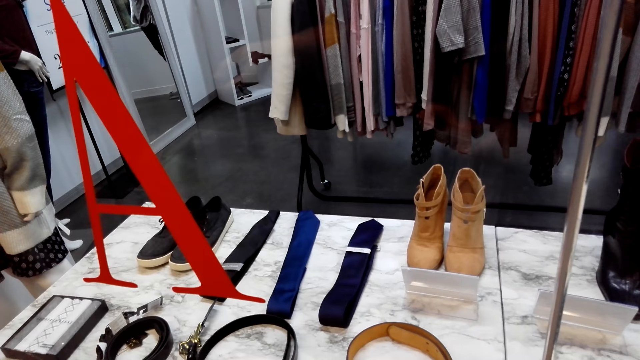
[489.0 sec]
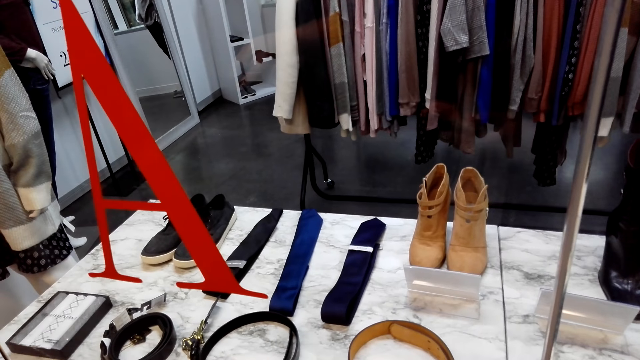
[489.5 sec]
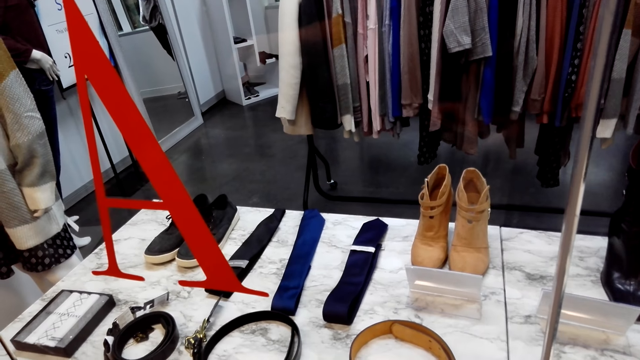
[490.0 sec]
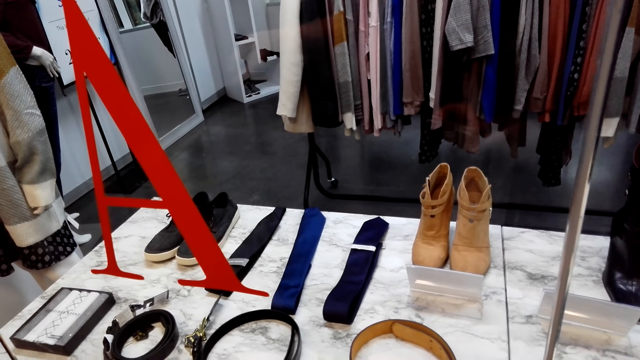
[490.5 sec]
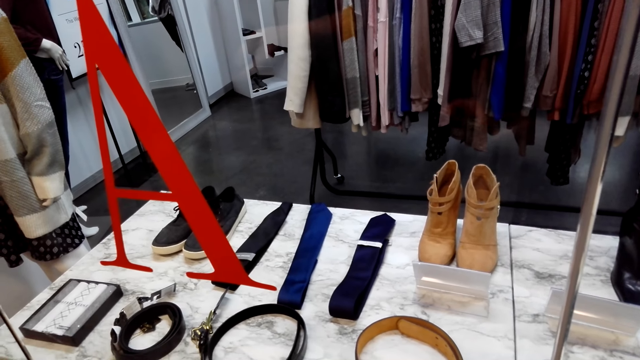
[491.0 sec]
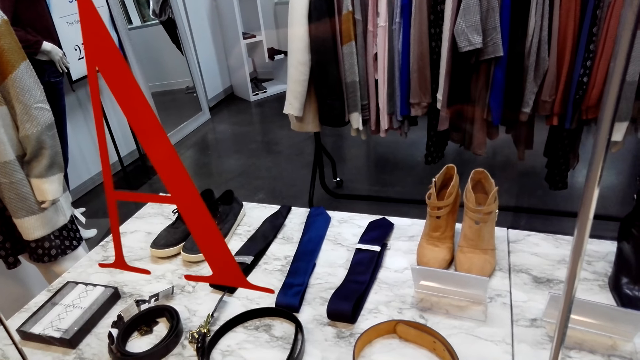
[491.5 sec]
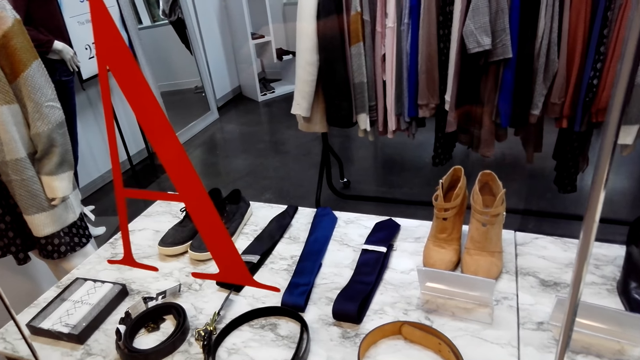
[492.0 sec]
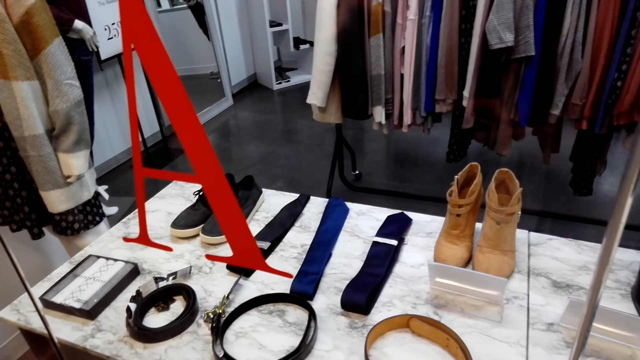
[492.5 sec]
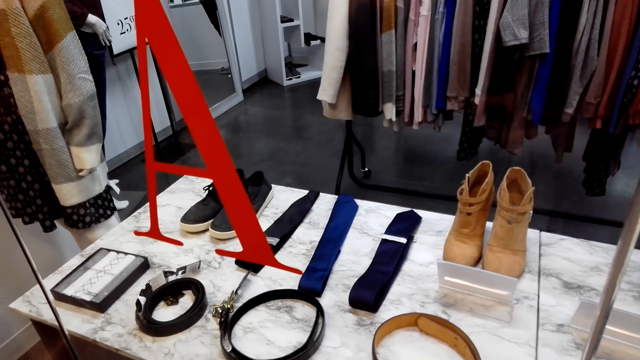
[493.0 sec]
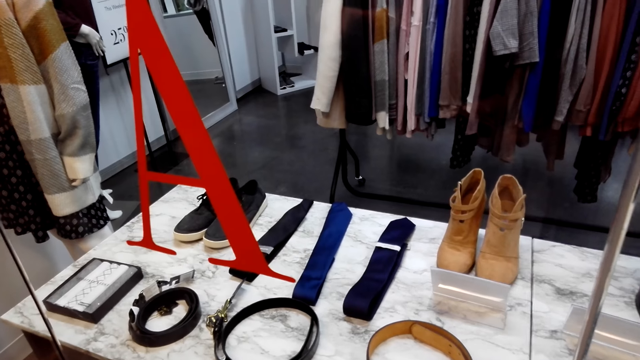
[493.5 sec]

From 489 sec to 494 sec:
The camera wearer looks at the clothes.

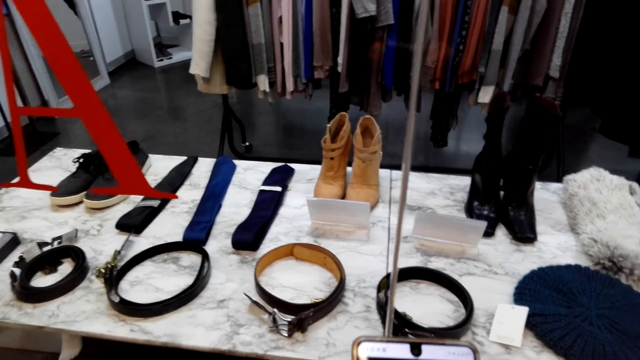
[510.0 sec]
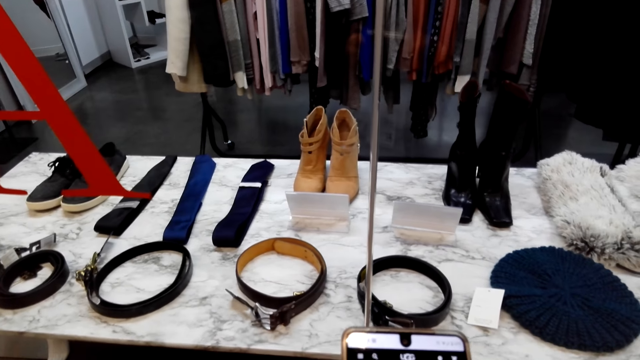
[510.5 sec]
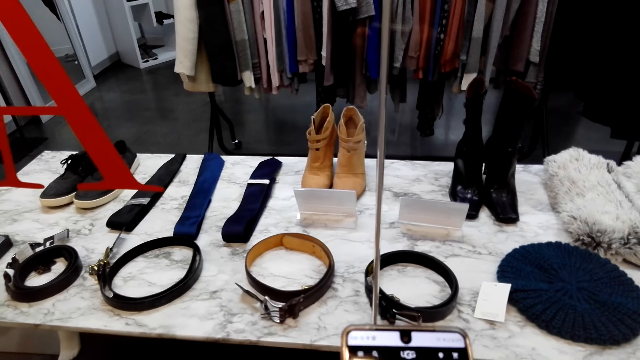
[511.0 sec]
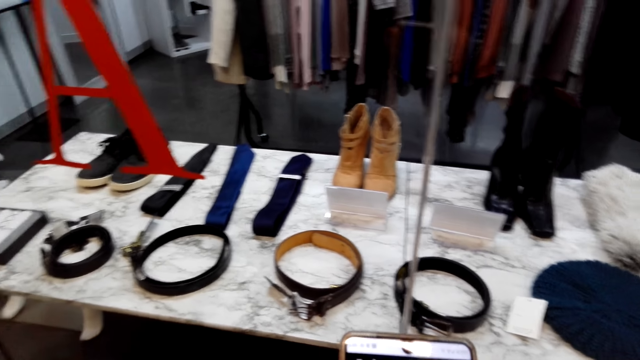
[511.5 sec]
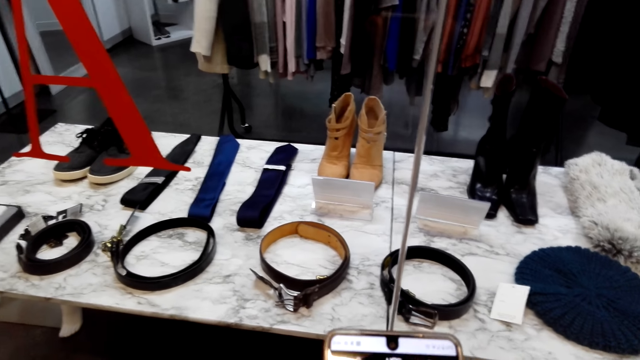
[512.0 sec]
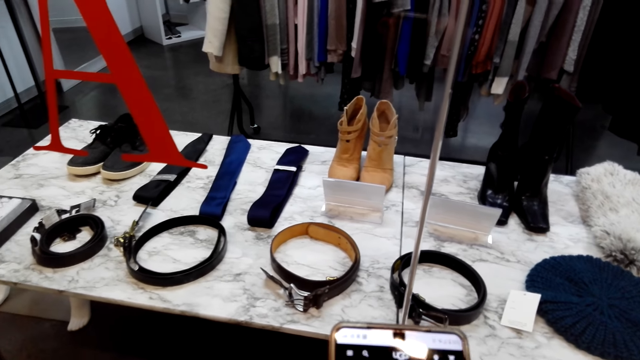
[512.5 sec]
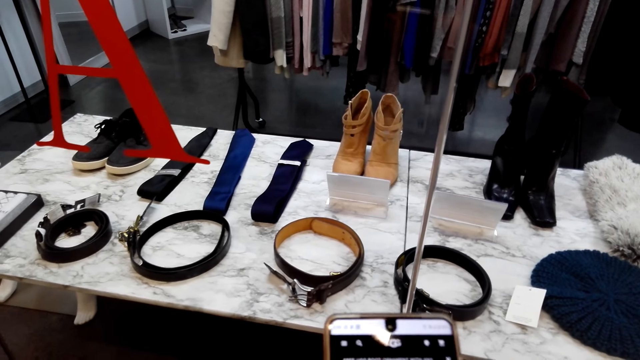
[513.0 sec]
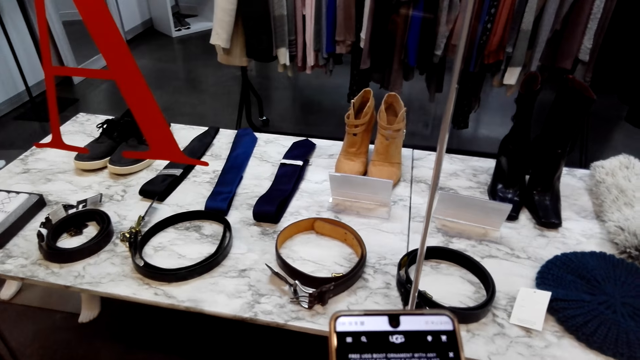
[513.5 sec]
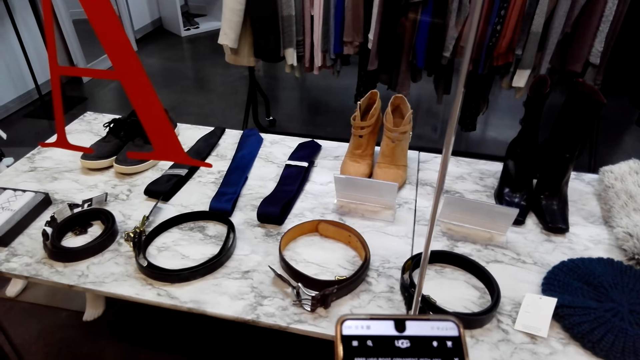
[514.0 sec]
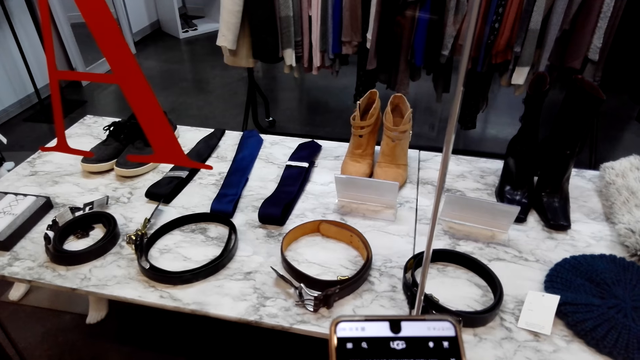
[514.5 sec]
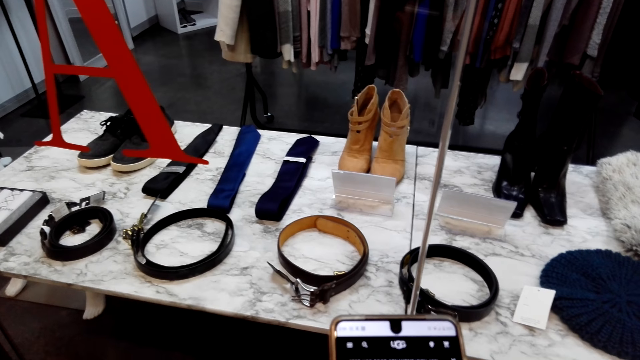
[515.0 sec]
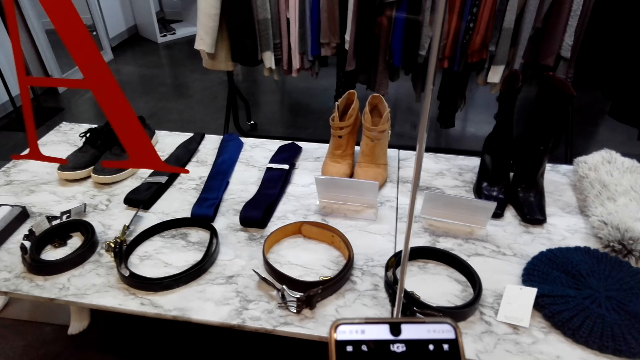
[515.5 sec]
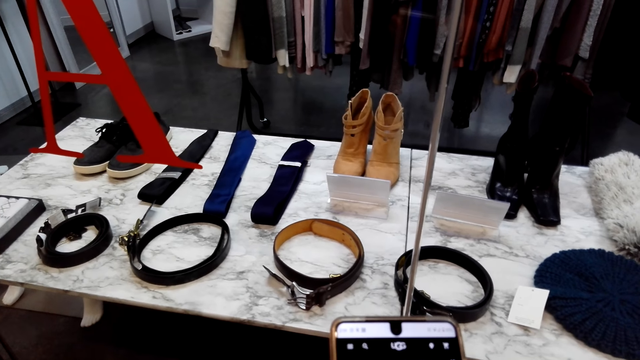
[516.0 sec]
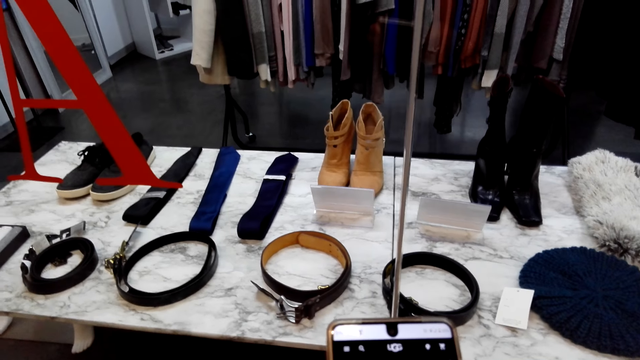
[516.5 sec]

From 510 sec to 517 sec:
The camera wearer operates a phone.

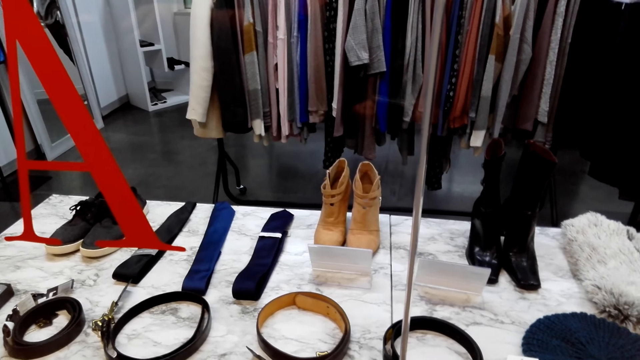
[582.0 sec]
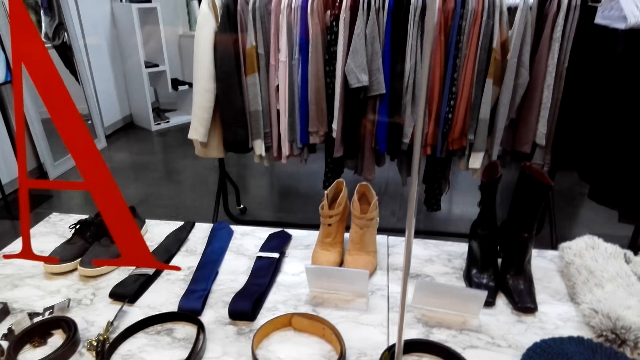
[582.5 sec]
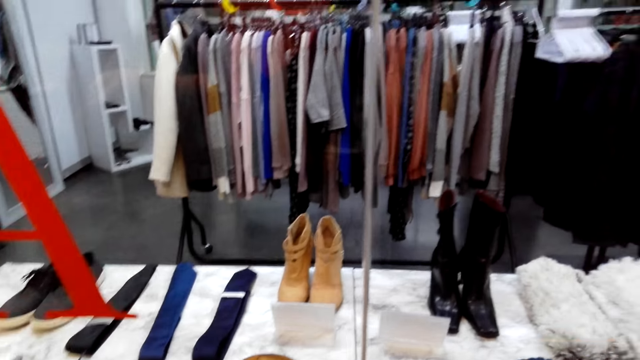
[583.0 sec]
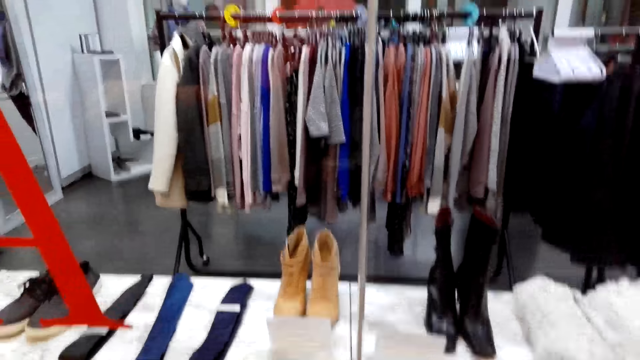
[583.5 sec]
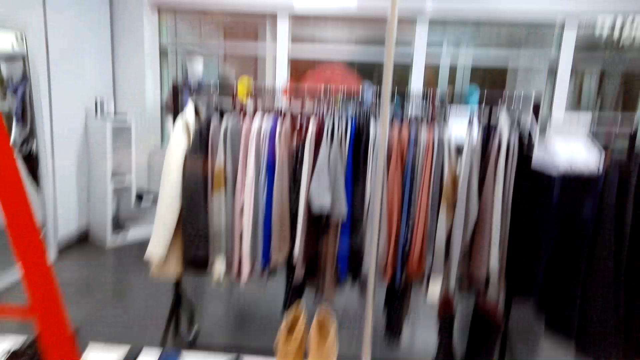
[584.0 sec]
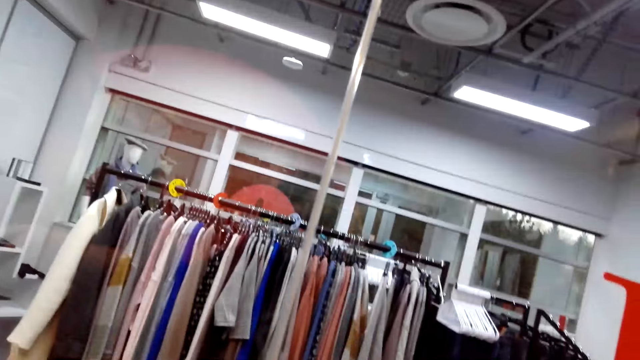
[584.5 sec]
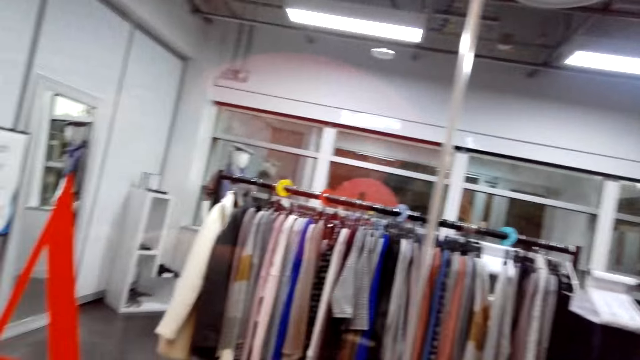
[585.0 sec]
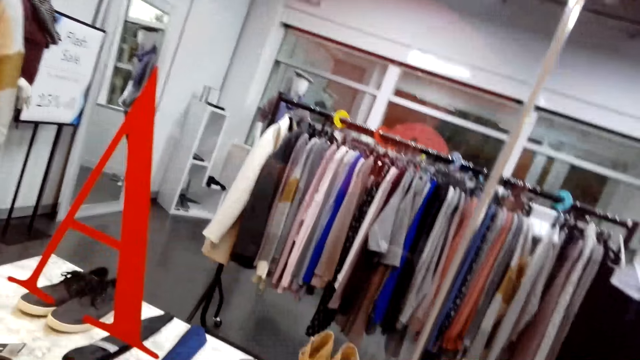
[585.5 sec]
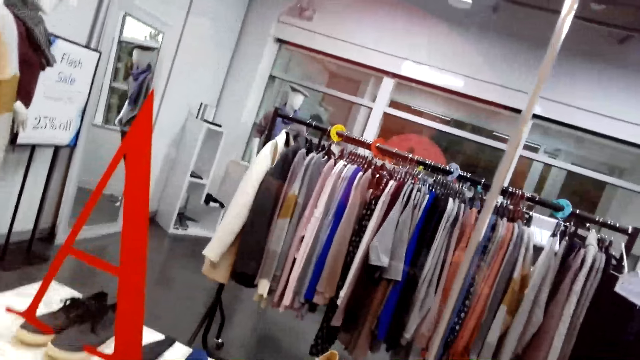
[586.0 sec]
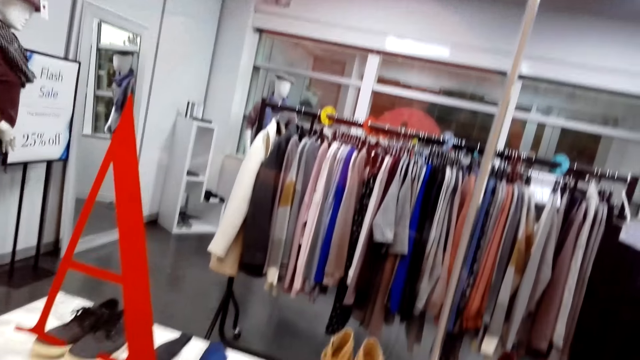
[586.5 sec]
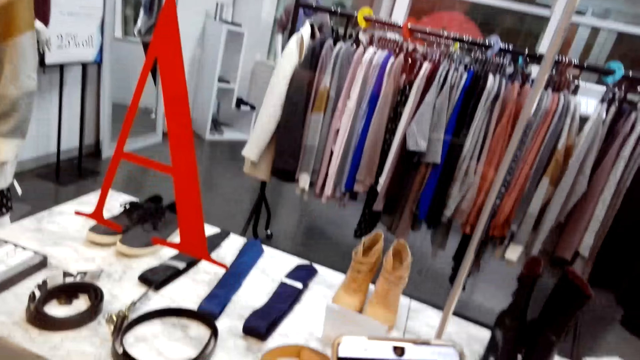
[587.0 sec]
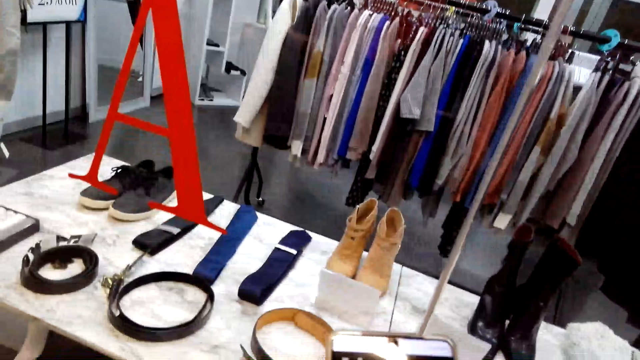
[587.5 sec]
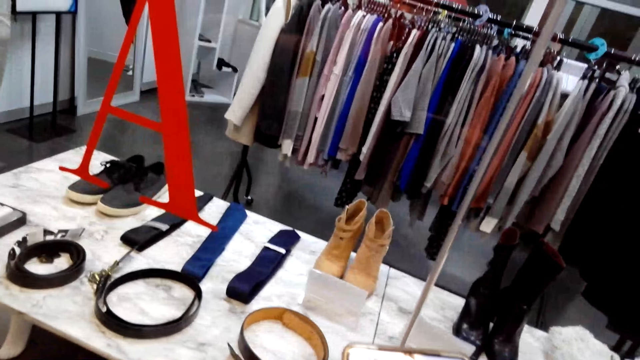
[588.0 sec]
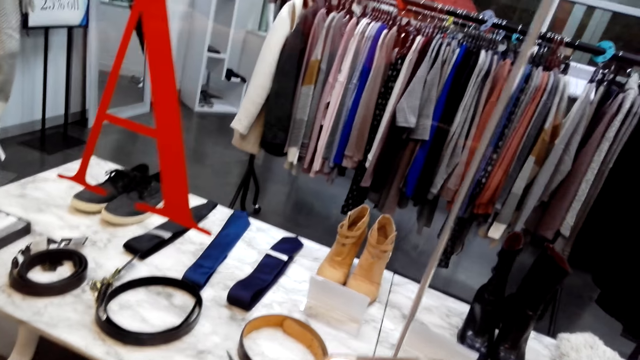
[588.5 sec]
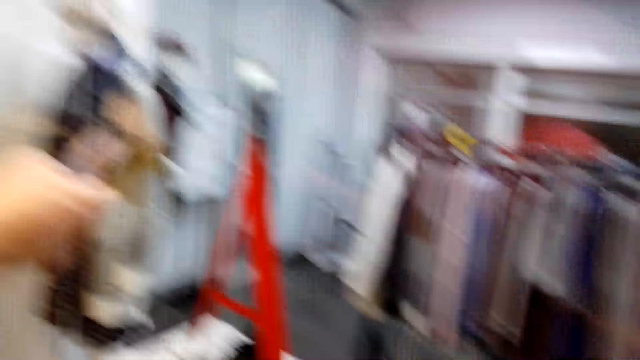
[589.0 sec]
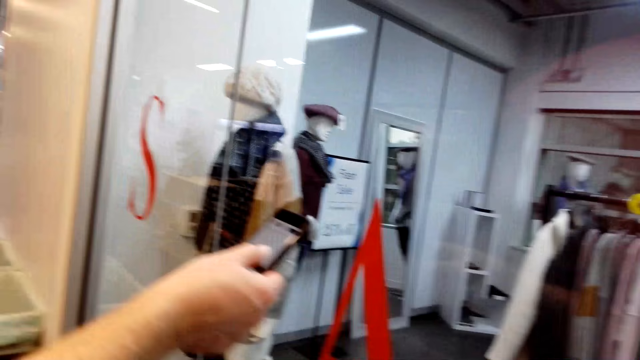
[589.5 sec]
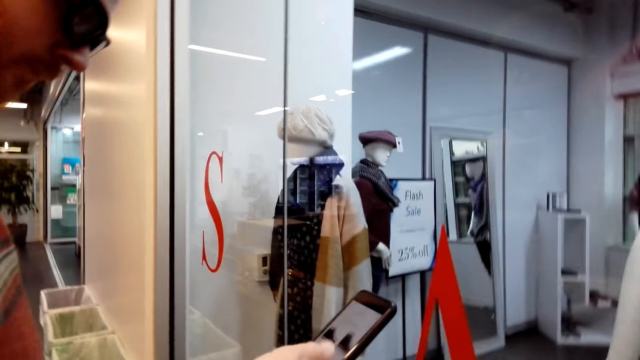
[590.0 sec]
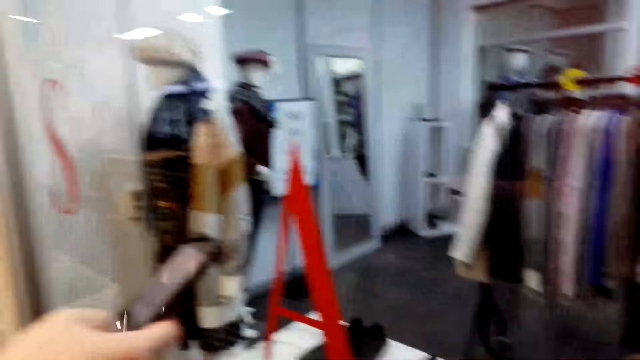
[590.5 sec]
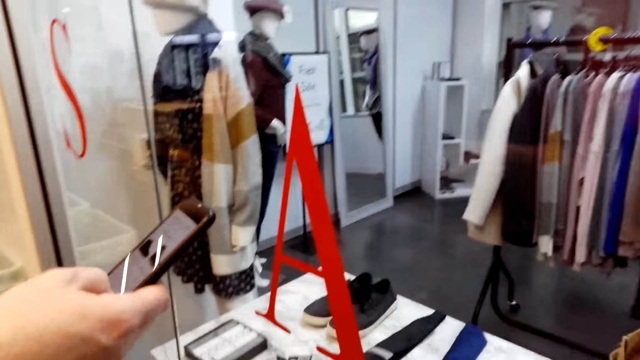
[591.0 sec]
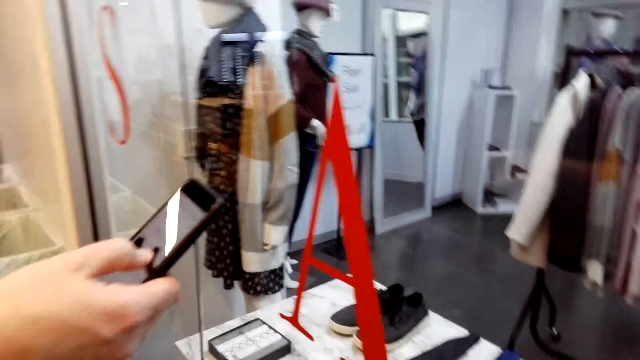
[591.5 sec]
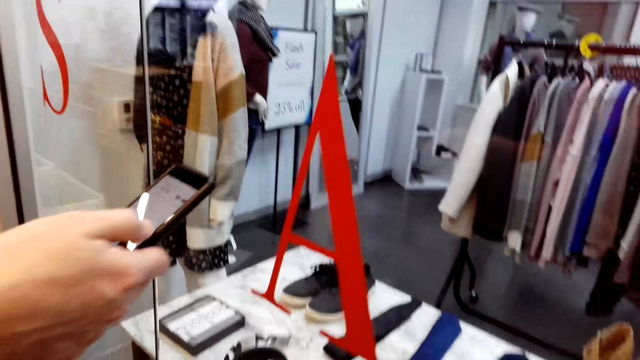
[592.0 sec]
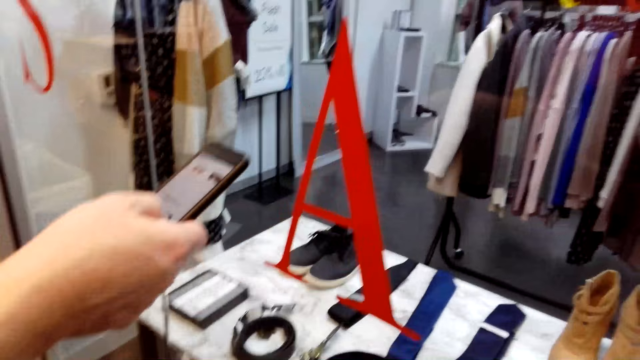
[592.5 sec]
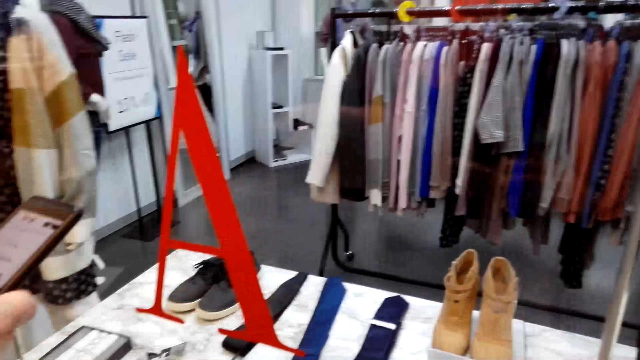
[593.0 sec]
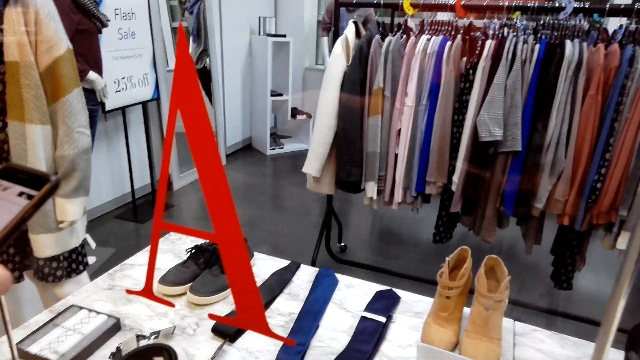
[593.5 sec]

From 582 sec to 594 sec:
The camera wearer looks around the boutique. They operate the phone. A man holds a phone. The man operates the phone. The camera wearer converses with the man.
